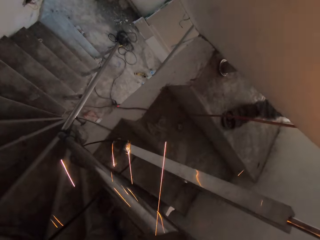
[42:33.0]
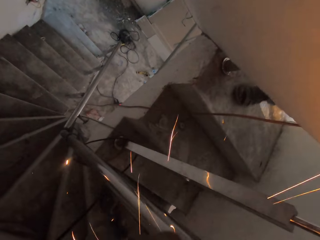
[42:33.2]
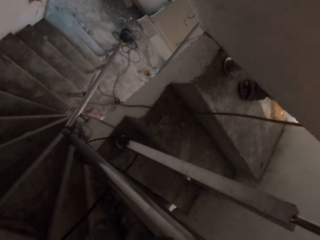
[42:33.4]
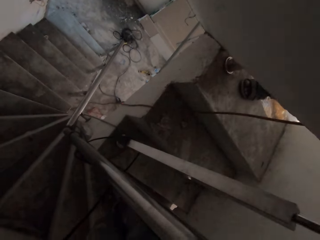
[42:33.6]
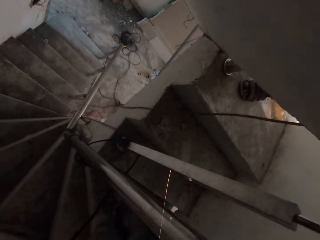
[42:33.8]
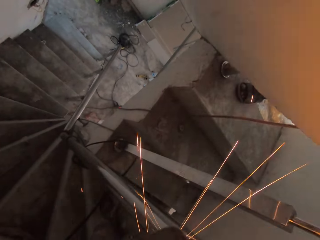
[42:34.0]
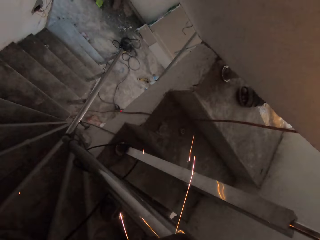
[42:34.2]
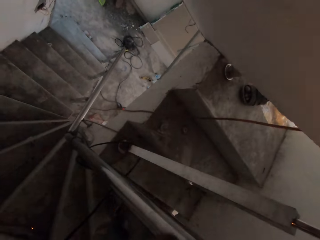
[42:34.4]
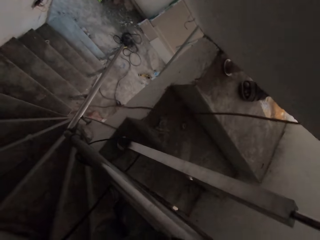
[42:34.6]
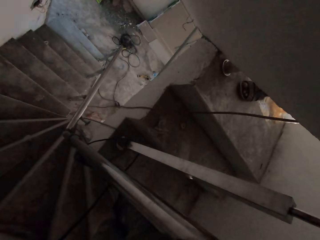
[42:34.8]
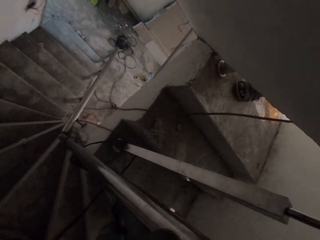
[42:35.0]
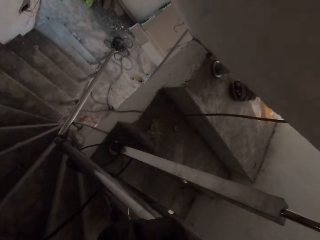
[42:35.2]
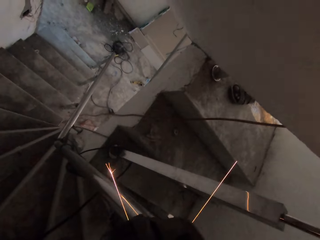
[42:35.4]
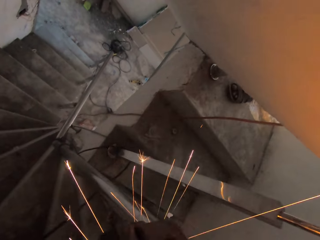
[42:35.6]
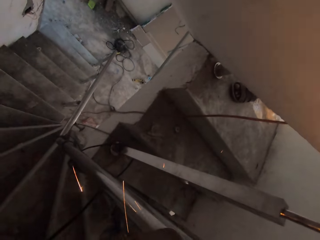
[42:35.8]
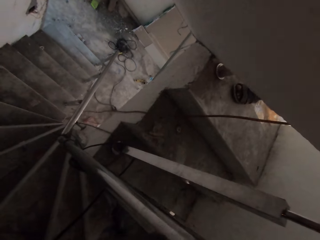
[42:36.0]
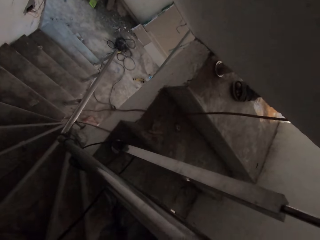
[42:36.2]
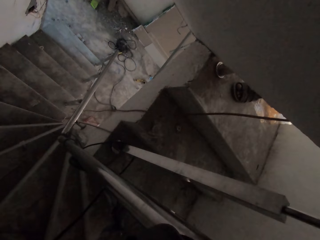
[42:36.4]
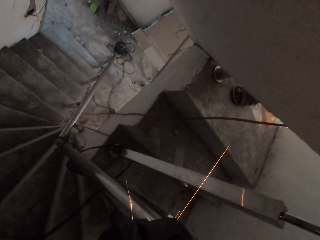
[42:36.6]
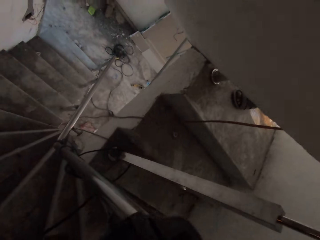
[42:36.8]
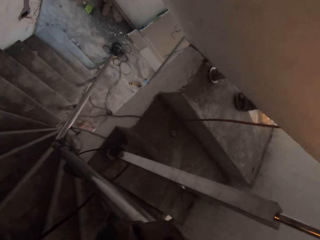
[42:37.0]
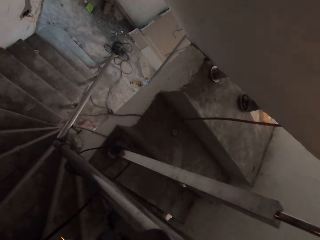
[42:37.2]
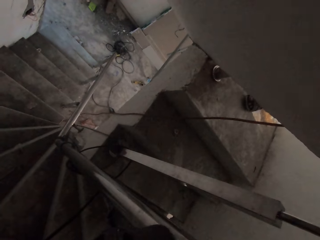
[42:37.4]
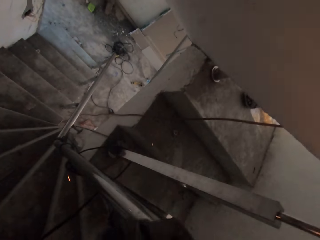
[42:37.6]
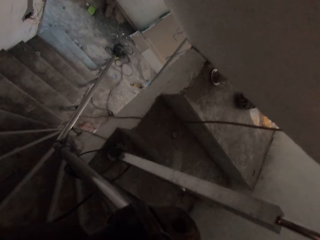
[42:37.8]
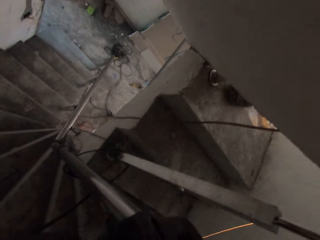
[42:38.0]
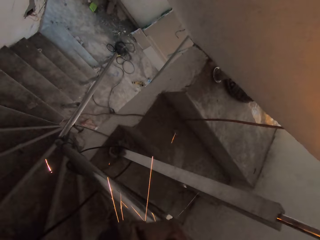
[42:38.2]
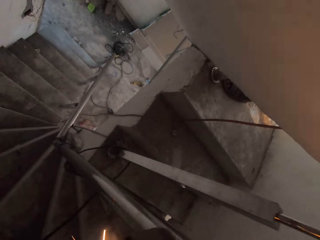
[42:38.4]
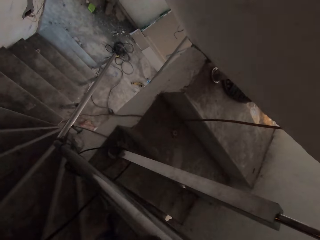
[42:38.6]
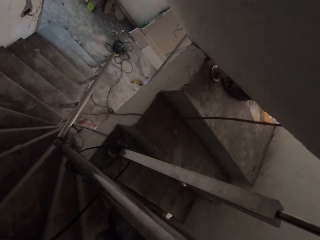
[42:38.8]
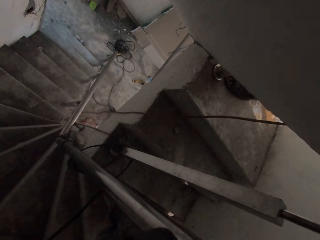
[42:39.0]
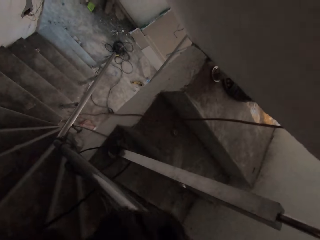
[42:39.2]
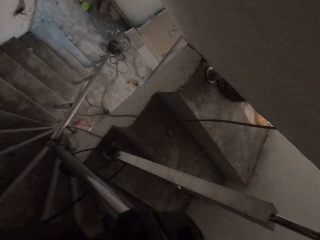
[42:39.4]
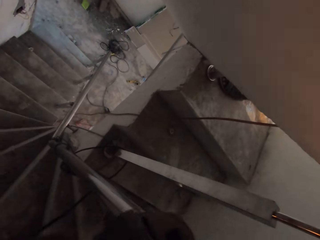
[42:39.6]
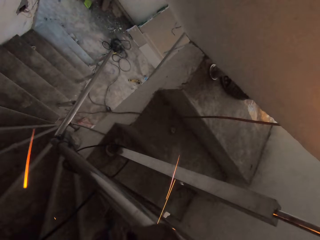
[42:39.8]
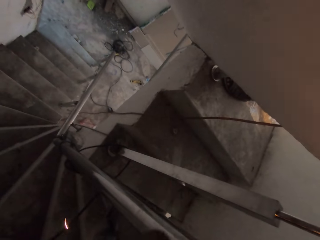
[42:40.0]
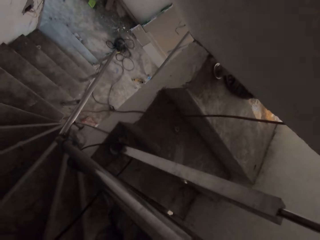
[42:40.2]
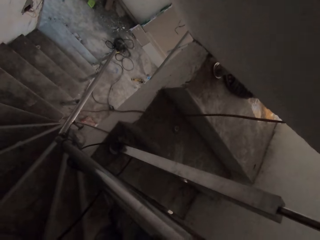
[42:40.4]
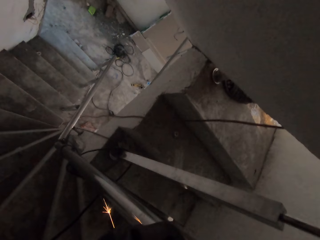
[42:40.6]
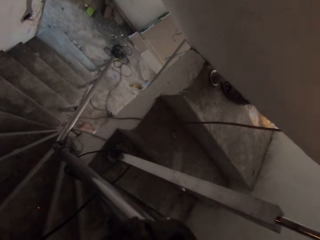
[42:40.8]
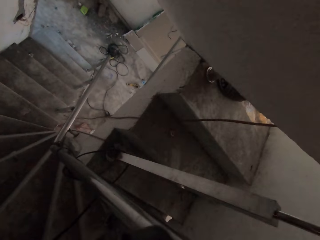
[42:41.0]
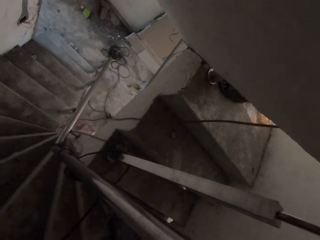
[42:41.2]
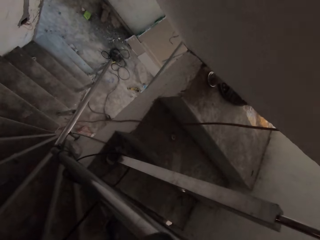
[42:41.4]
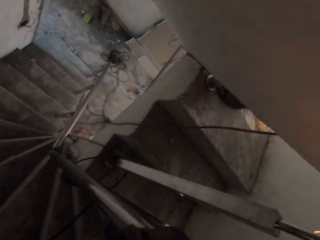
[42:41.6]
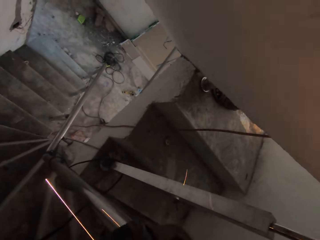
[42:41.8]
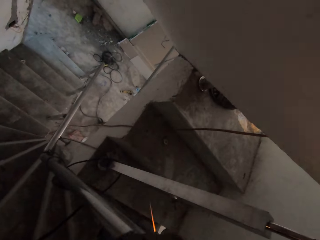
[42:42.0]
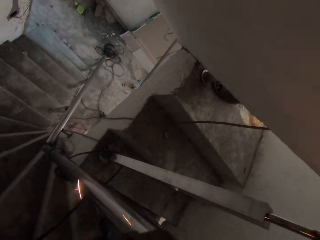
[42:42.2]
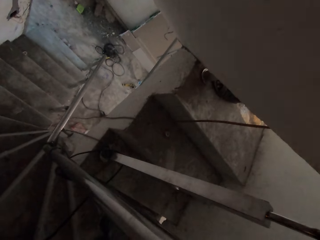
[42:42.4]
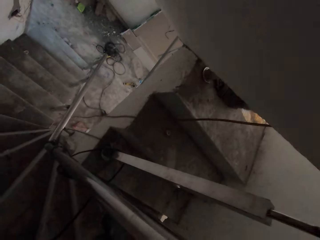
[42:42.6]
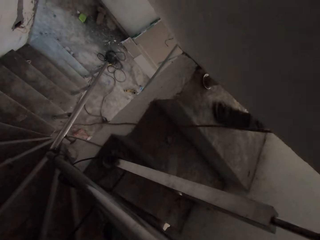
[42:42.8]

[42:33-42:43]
A man moves a foot. The camera wearer grinds a metal with a grinder. The man moves a foot.

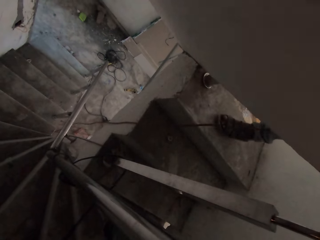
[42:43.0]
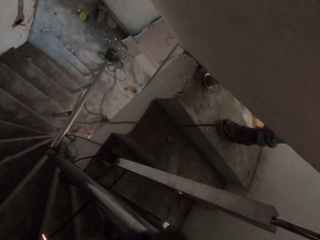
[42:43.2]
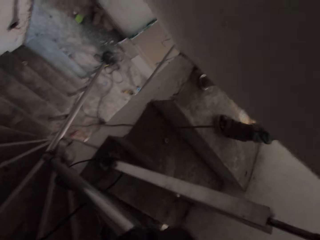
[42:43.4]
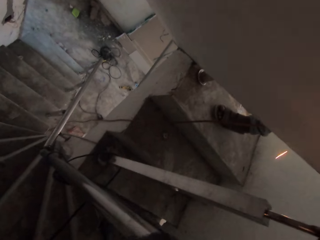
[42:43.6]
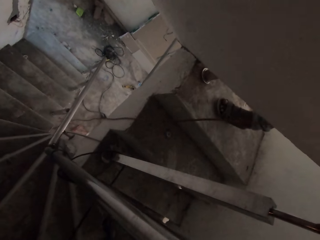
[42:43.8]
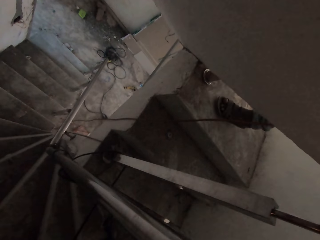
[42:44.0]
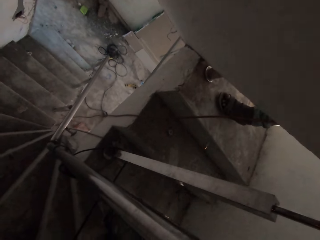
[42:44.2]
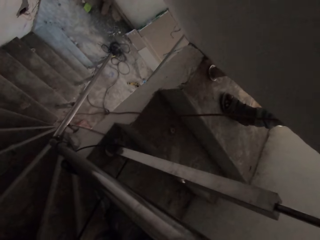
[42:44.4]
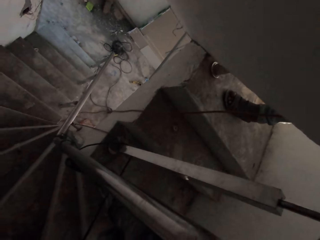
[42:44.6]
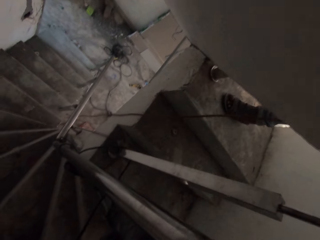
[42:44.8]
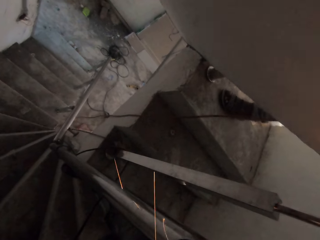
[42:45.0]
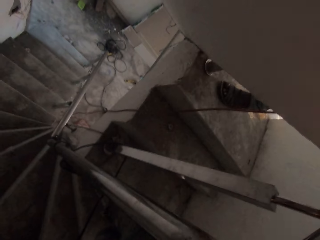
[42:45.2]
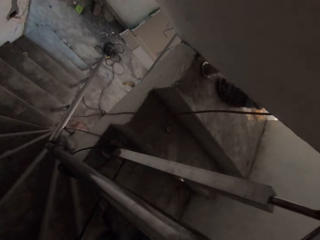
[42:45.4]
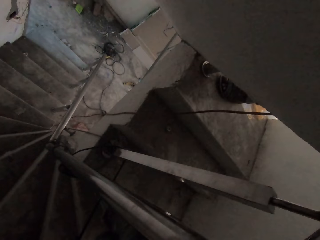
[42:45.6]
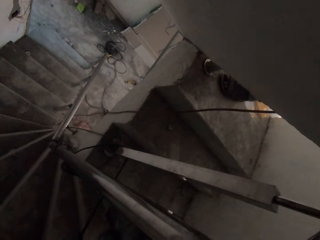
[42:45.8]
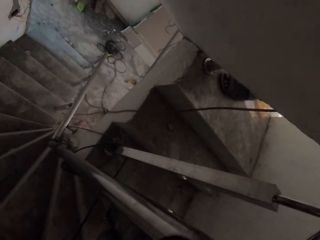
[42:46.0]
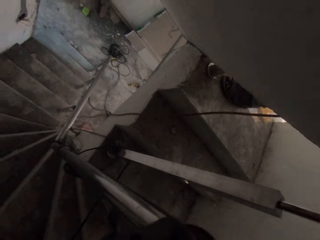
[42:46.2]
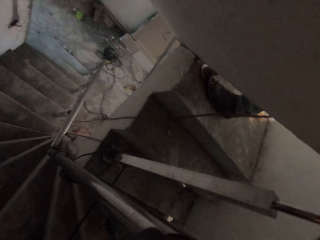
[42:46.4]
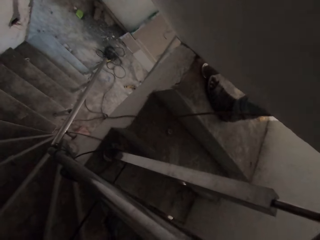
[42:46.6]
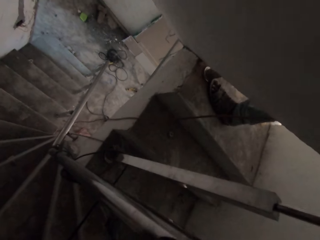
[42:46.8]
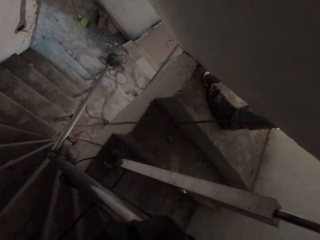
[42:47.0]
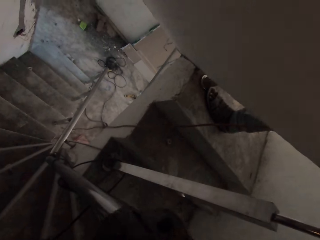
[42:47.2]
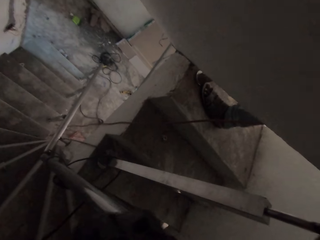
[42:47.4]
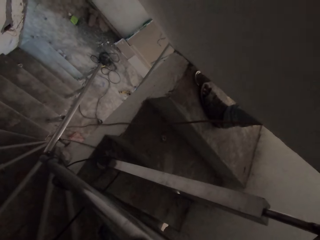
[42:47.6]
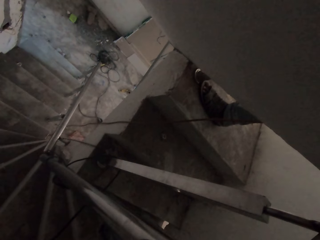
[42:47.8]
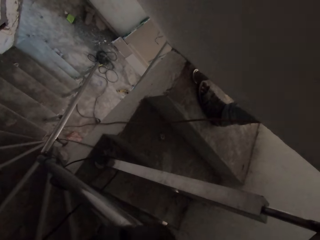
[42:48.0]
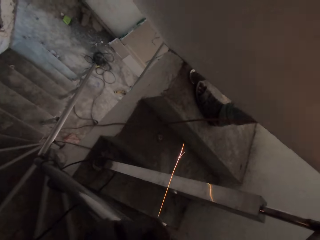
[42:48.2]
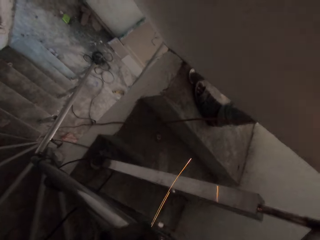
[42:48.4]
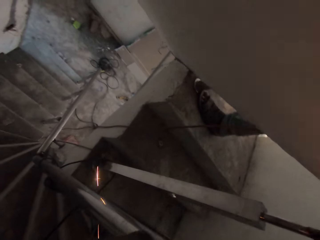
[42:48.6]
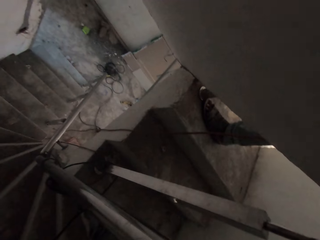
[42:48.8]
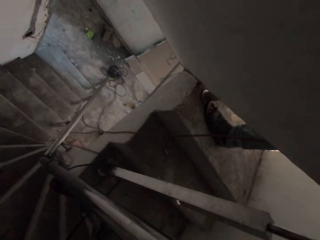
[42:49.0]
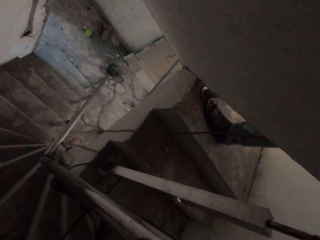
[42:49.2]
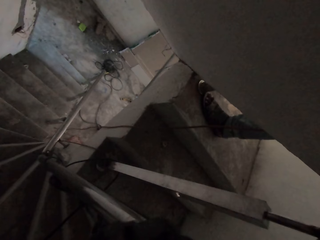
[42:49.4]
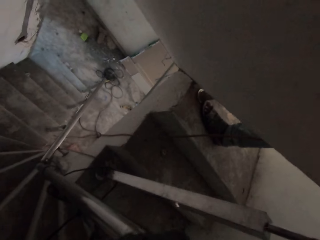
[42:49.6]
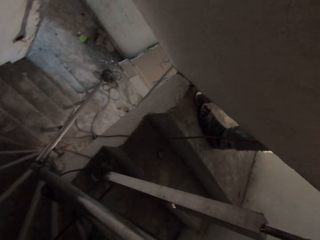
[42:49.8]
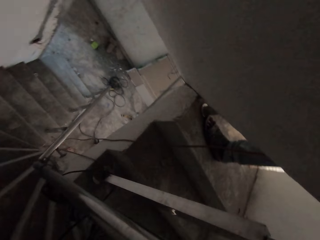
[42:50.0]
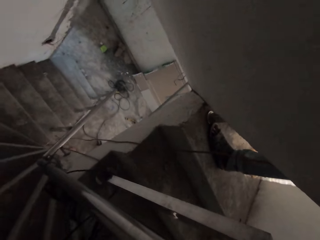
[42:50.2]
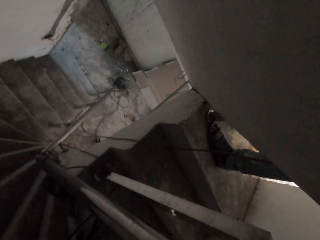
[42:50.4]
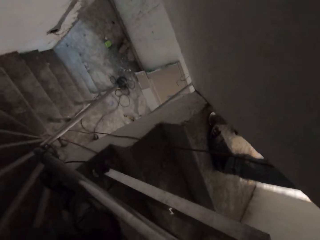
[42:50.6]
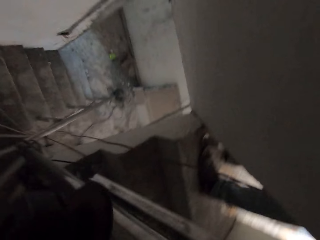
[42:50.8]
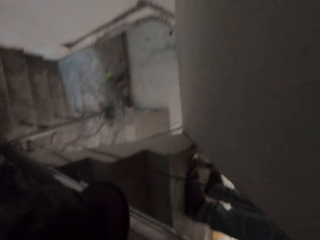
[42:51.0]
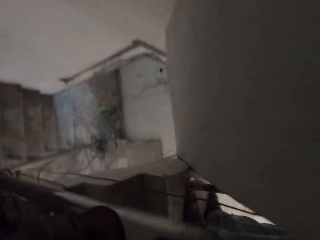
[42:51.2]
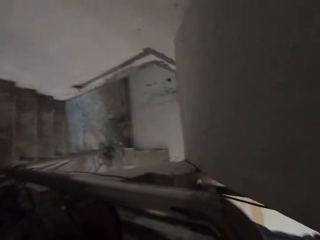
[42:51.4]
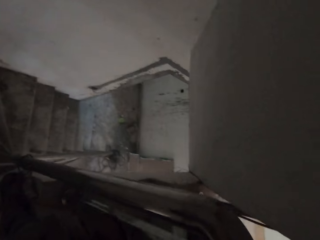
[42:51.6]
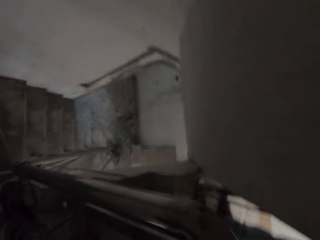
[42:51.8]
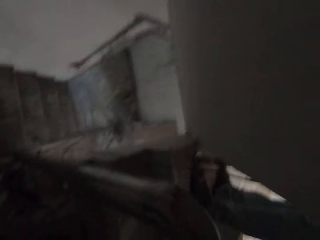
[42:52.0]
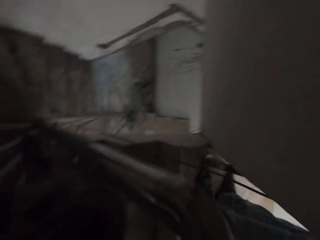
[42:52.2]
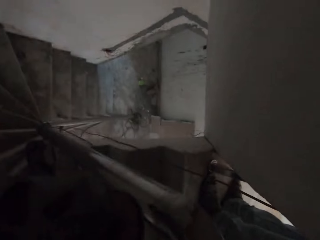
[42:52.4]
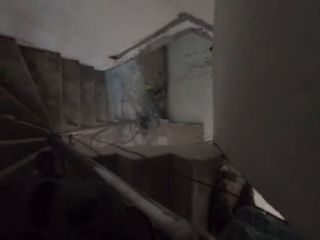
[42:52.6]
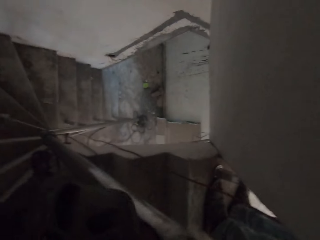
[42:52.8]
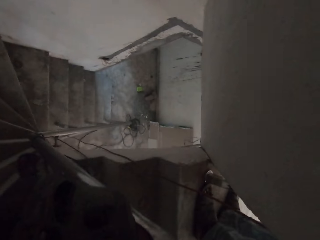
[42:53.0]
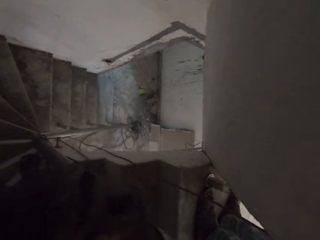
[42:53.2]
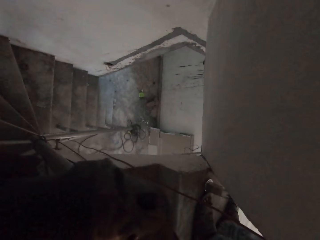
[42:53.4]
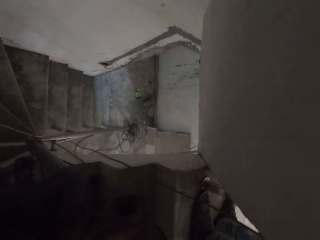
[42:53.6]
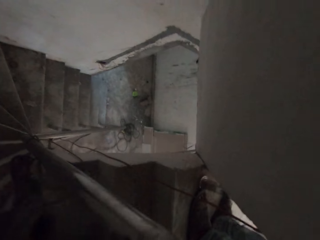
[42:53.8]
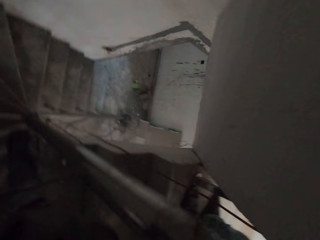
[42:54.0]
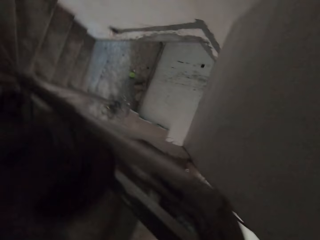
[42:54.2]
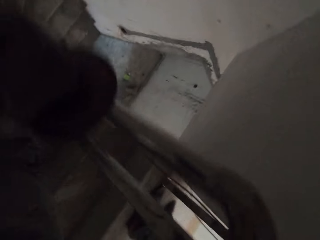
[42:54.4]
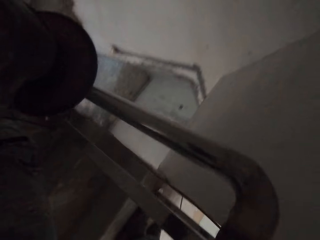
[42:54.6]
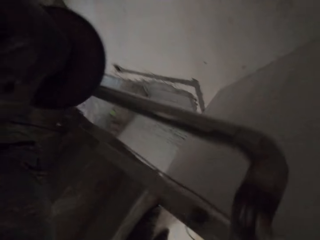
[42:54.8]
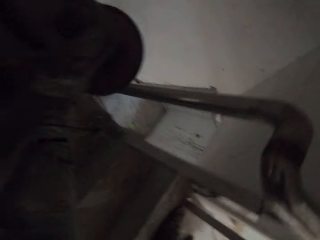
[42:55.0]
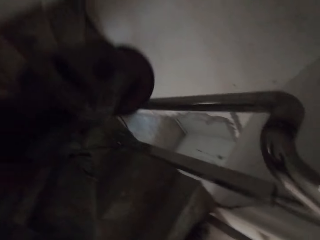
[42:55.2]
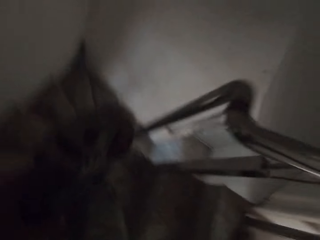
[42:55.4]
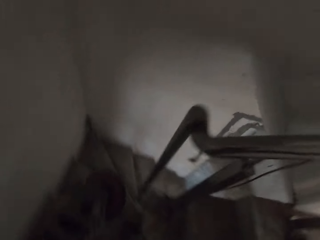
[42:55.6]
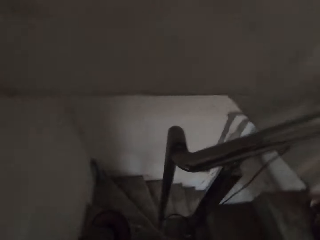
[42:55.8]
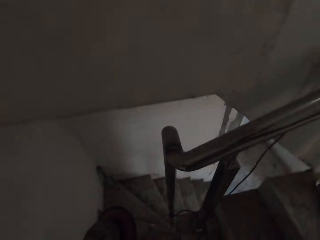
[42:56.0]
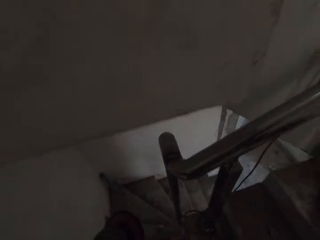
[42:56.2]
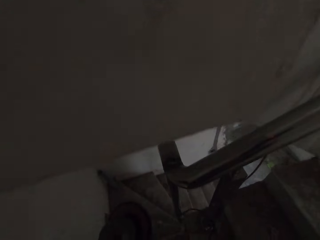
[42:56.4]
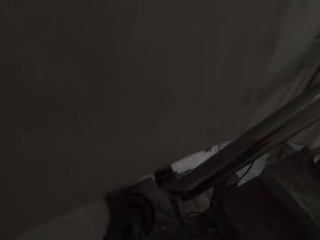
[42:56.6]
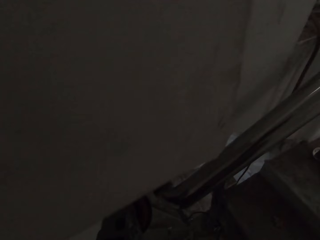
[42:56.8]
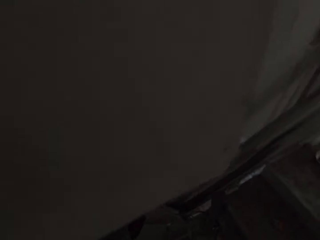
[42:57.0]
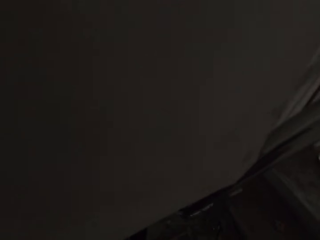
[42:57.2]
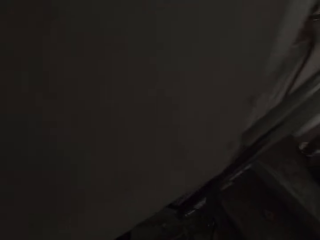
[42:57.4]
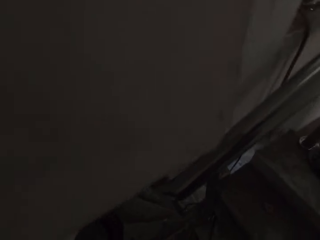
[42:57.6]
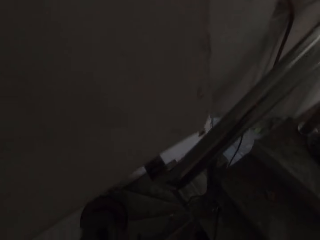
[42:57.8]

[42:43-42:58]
A man moves a foot. The camera wearer grinds a metal with a grinder. The man moves a foot. The camera wearer grinds the metal with the grinder. They stop grinding the metal with the grinder. They look around the staircase.
